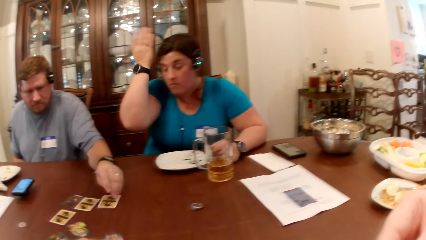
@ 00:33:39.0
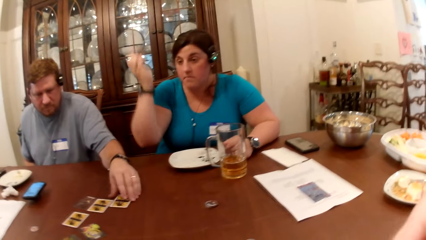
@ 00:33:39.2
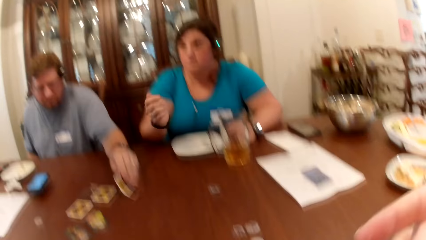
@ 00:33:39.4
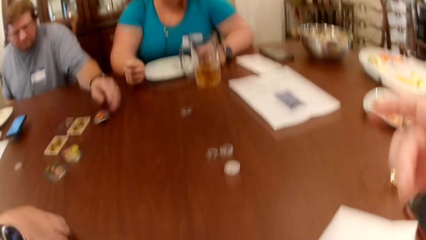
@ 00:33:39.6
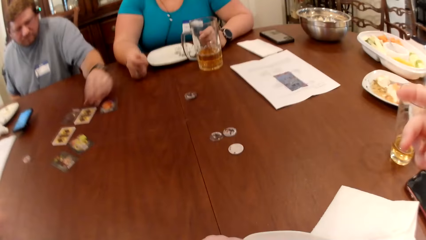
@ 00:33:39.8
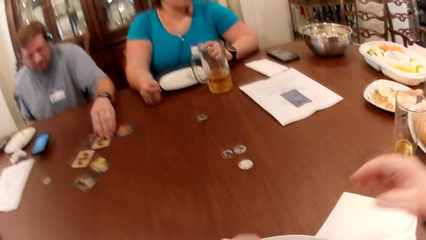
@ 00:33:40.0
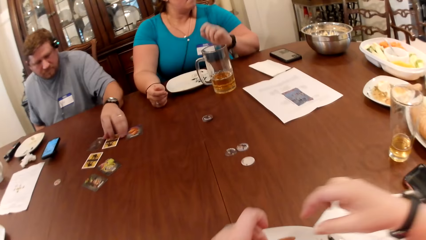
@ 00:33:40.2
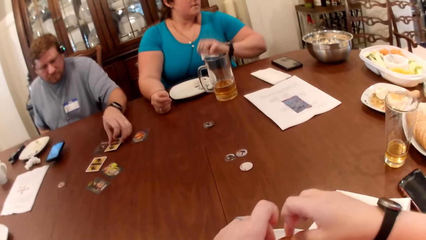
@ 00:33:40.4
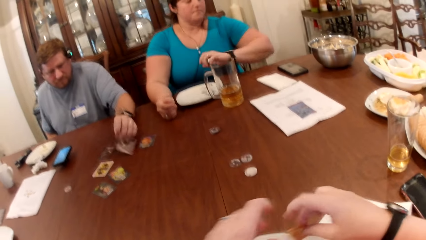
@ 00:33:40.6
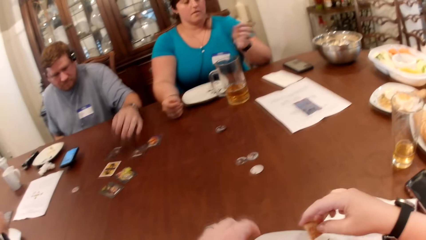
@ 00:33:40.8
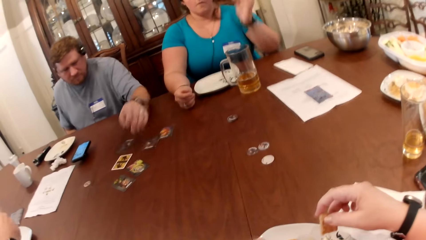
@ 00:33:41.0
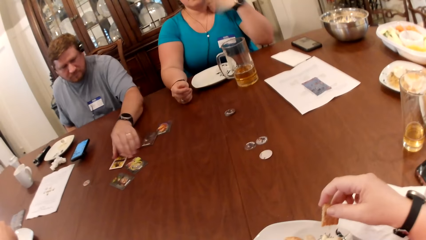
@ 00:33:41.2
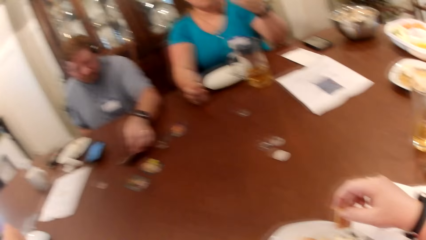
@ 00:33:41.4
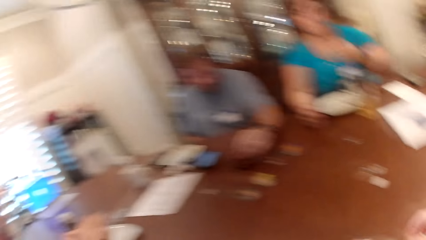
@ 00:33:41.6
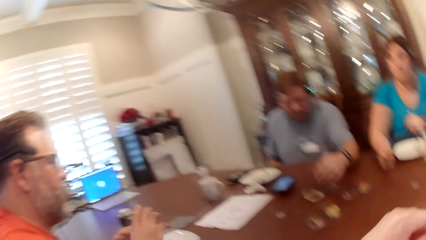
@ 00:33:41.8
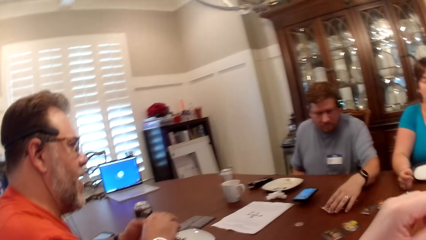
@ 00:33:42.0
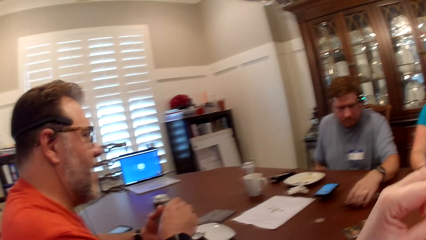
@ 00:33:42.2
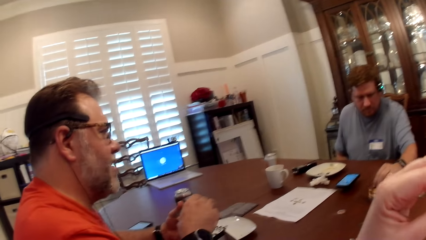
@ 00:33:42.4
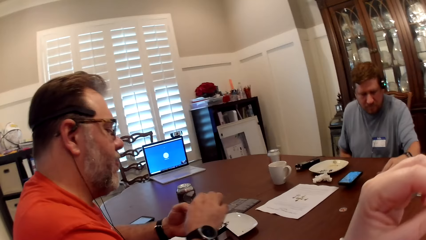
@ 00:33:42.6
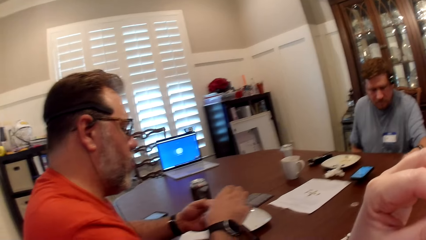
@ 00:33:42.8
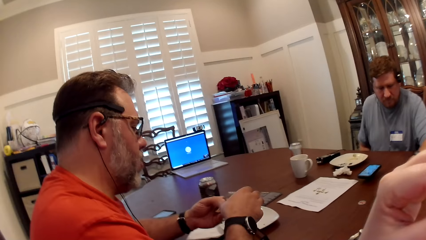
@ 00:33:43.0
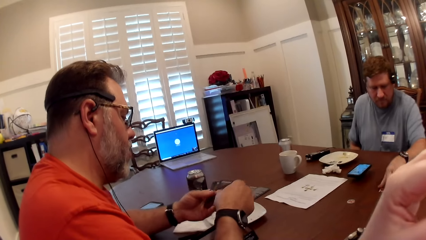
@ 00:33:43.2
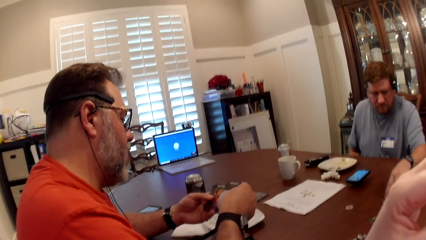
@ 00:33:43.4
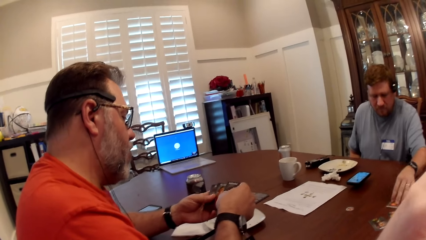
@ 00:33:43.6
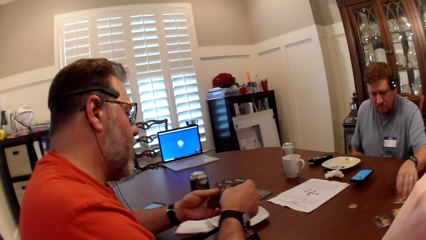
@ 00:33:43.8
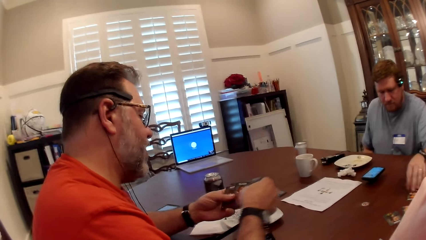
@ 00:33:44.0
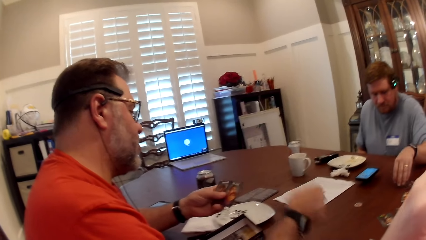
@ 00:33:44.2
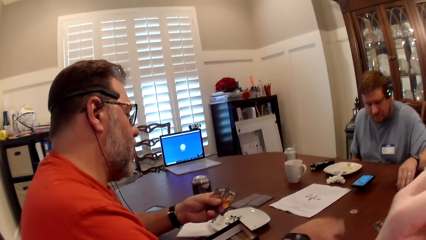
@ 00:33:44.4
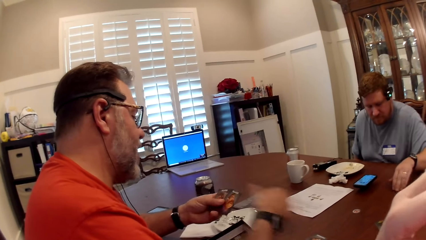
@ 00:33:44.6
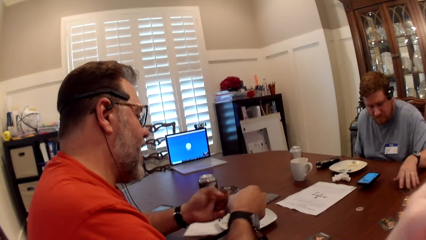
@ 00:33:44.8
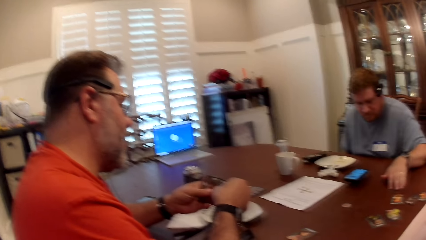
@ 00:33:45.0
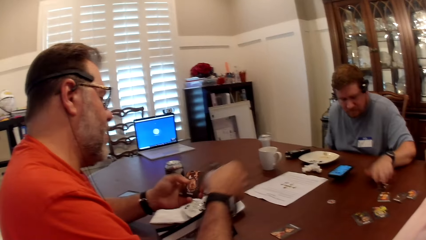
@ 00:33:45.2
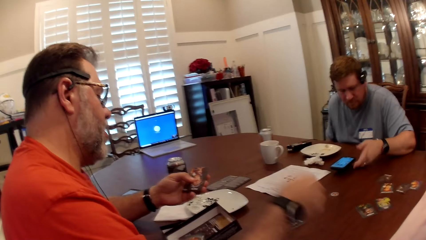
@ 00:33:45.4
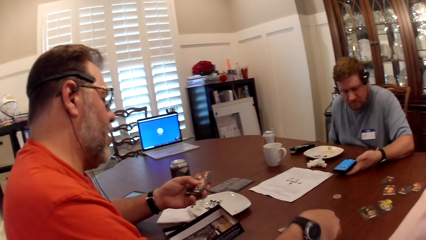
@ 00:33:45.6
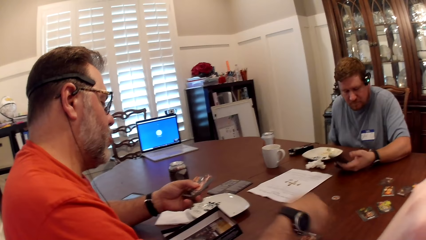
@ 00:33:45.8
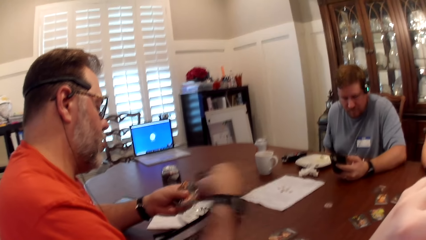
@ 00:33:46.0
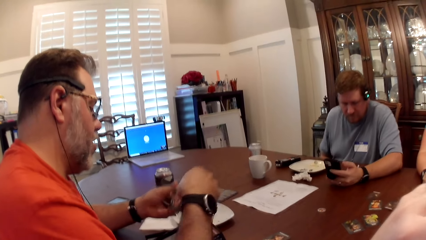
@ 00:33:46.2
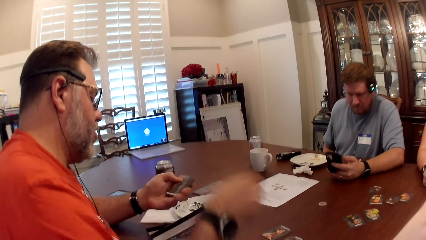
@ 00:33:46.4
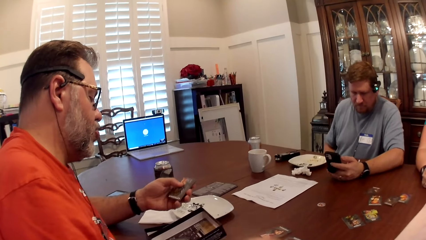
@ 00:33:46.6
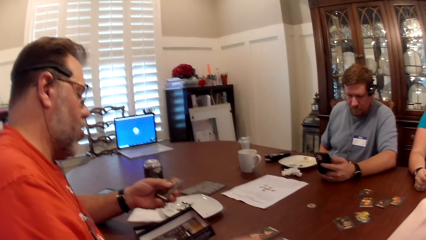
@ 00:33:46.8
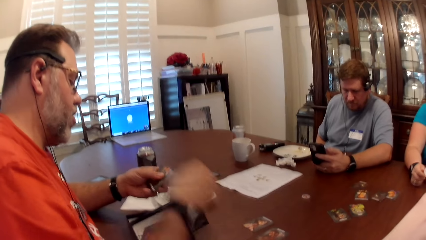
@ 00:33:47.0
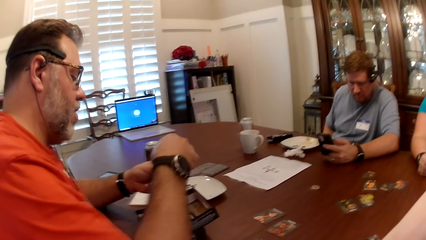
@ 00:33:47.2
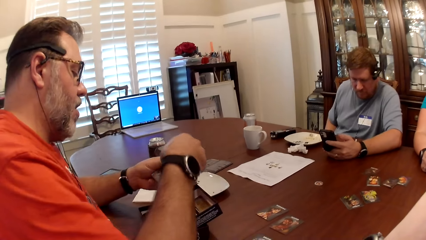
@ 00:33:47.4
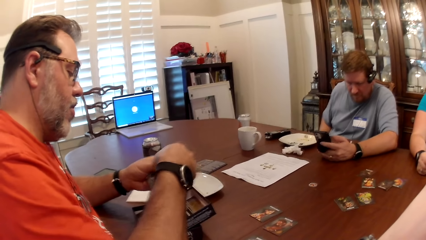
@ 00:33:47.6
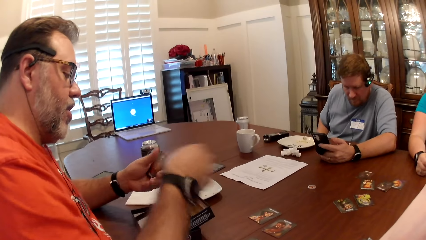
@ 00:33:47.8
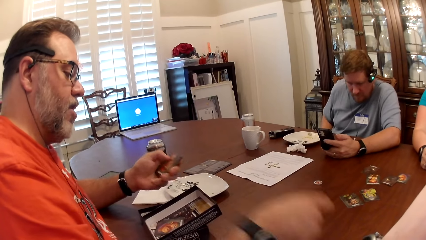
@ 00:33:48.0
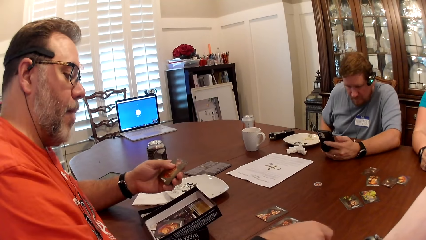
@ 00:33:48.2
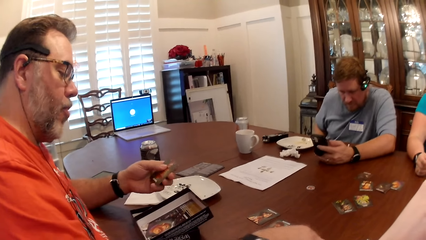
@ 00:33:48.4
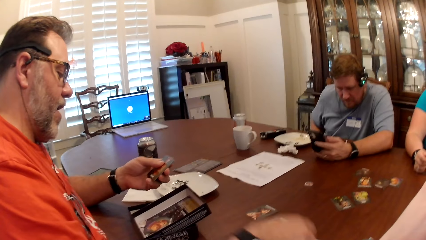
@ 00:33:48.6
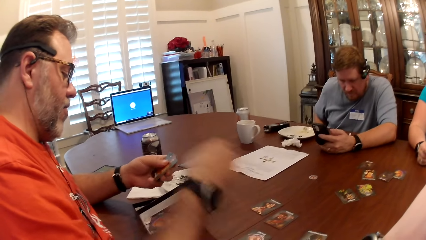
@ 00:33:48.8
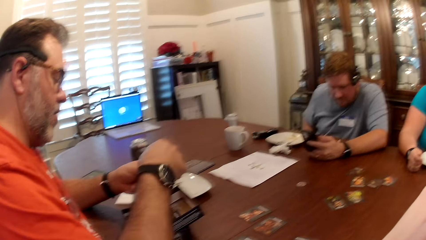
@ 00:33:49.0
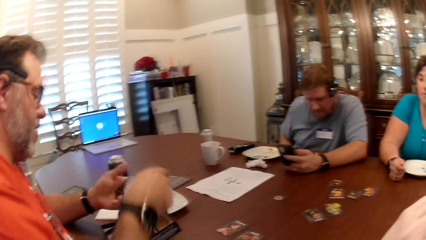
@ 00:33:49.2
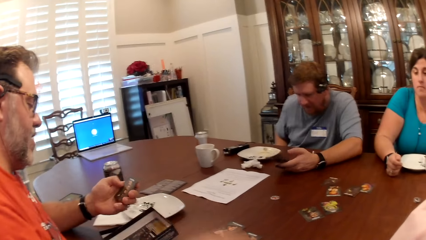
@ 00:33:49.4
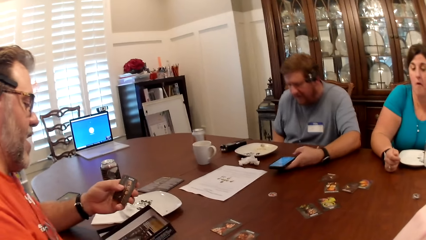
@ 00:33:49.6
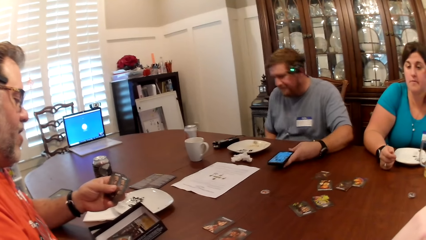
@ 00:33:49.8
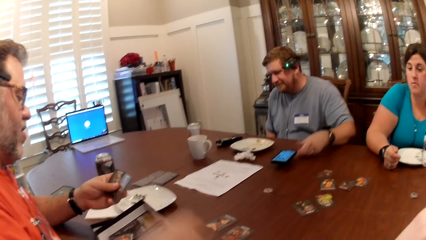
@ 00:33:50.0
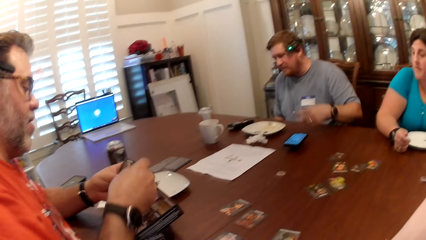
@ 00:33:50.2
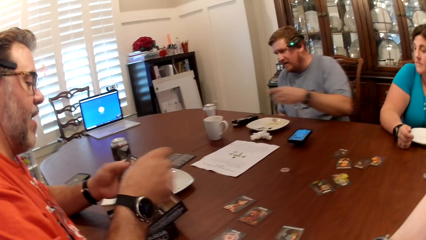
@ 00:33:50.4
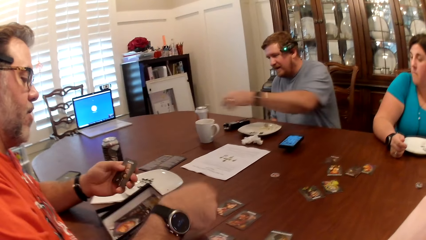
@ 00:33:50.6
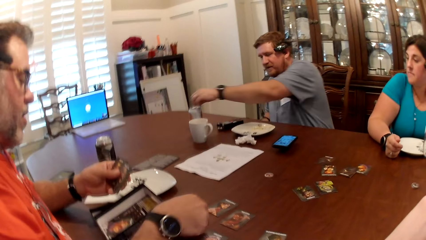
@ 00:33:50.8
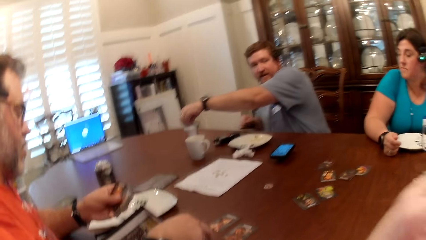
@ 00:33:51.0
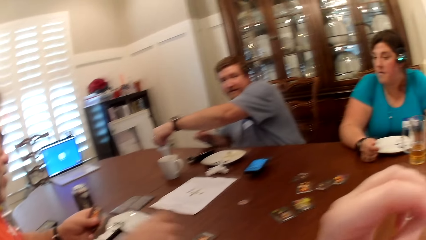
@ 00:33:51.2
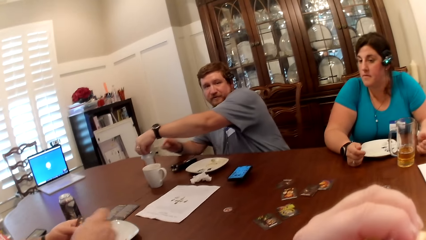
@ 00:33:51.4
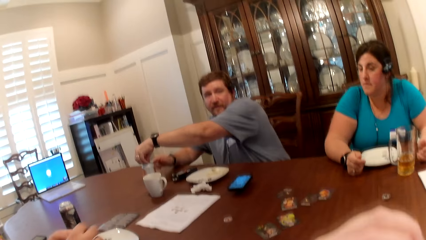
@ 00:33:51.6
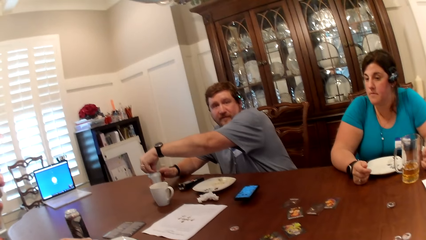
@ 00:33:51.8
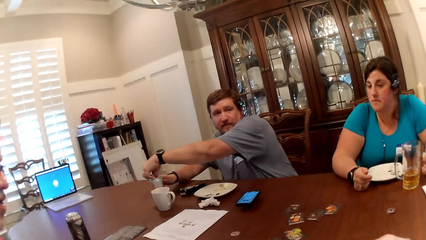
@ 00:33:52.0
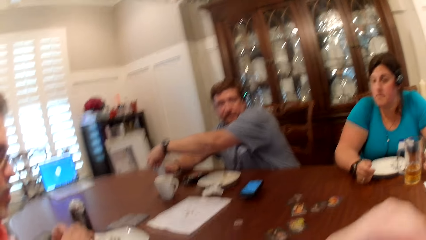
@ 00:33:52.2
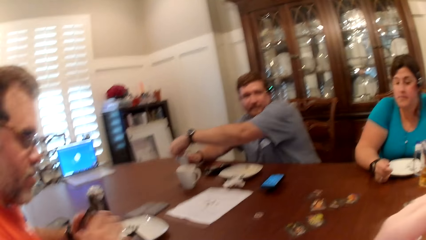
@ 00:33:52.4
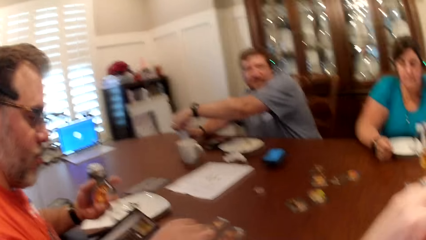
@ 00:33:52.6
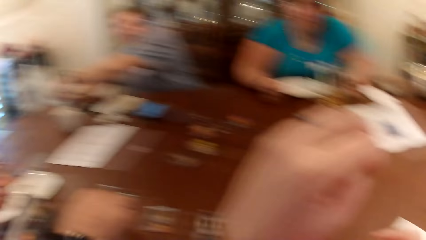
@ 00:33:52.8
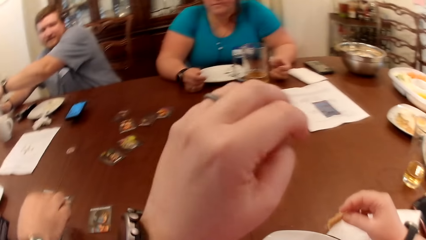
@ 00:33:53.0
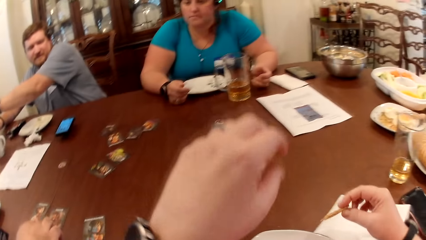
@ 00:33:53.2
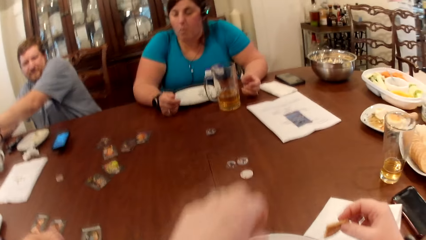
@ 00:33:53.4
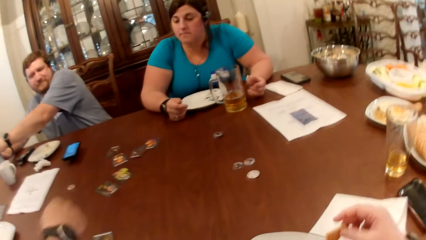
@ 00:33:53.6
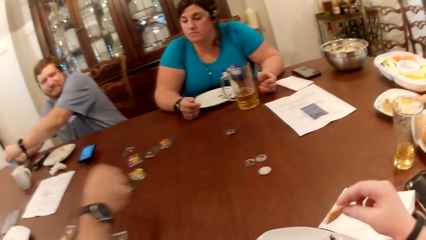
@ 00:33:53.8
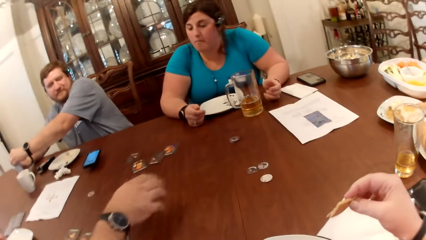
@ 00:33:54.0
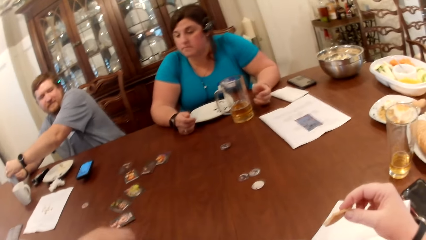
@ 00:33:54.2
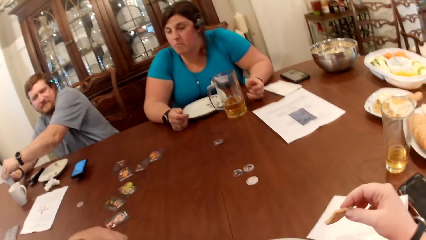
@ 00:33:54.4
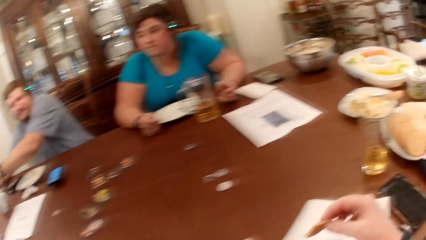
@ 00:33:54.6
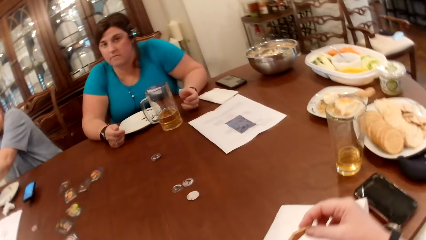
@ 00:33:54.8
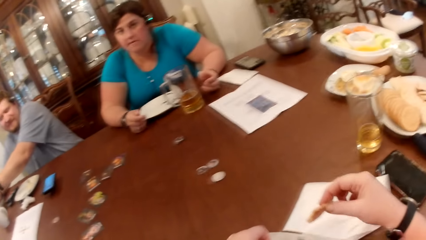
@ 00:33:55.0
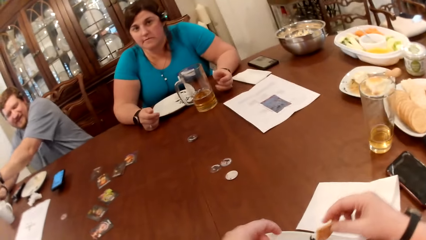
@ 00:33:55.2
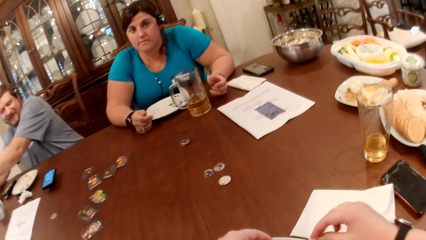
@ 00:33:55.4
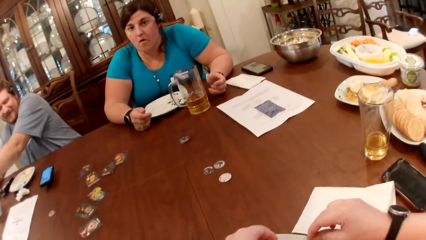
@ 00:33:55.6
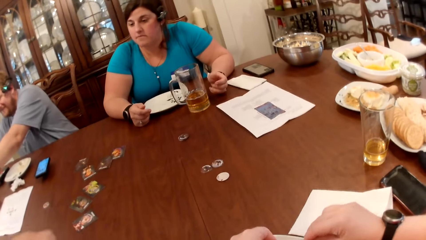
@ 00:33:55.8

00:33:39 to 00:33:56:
A woman wipes her forehead with her right hand. The camera wearer eats the biscuit. She adjusts the camera on her head with her right hand. The woman places her right hand on the table. The camera wearer looks around. A man drops the cards in his left hand on the table with his right hand. Another man picks up the phone from the table with his left hand. The other man drops the phone on the table with his left hand. He interacts with the camera wearer, the woman and the first man. He opens a can of beer on the table with his left hand and holds the can of beer on the table with his right hand.
